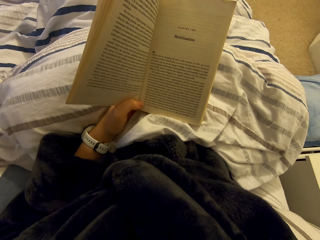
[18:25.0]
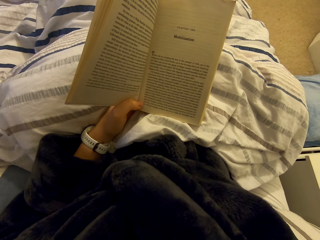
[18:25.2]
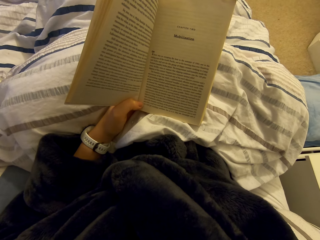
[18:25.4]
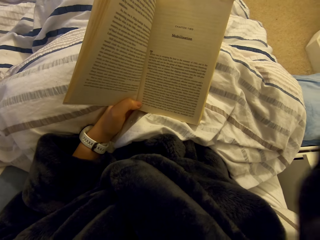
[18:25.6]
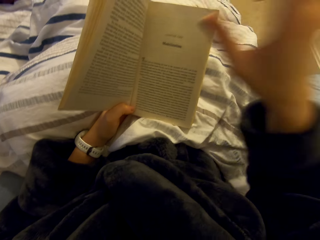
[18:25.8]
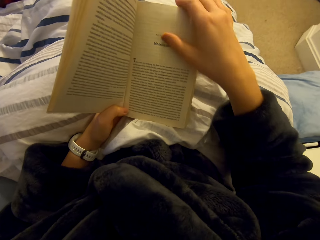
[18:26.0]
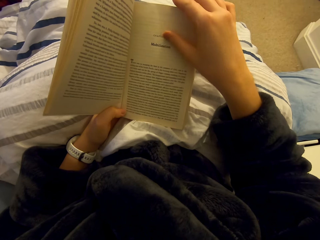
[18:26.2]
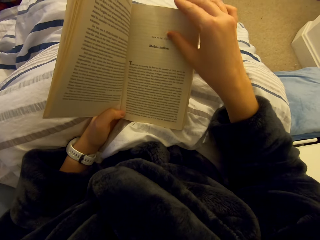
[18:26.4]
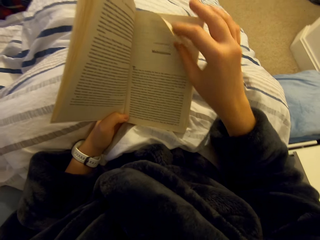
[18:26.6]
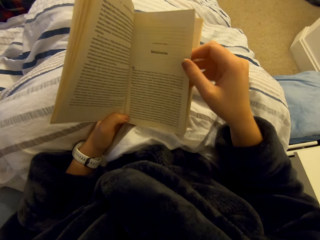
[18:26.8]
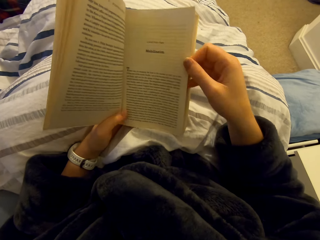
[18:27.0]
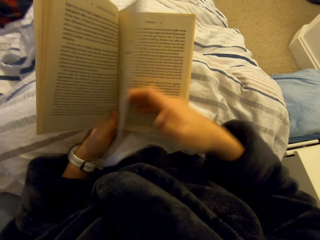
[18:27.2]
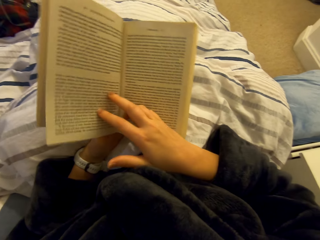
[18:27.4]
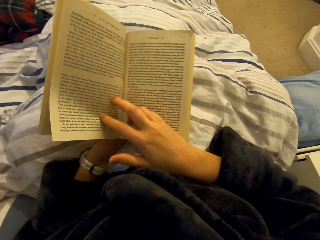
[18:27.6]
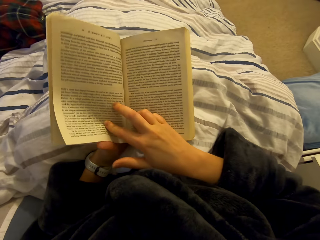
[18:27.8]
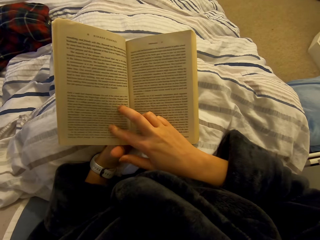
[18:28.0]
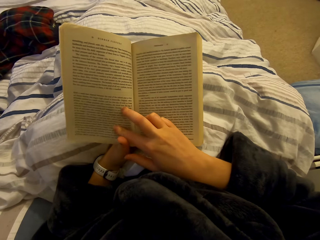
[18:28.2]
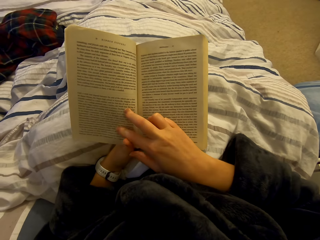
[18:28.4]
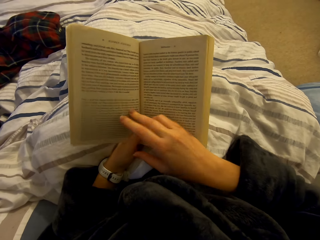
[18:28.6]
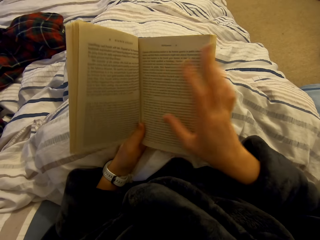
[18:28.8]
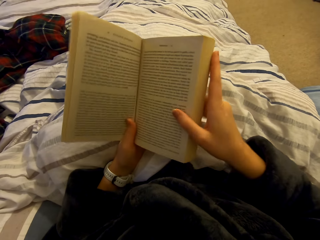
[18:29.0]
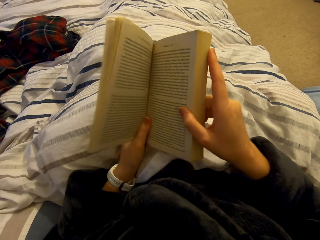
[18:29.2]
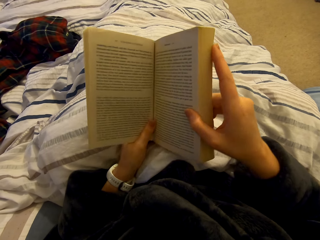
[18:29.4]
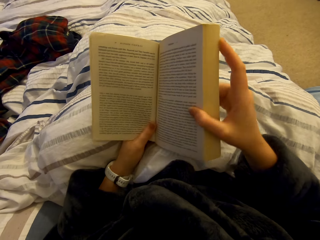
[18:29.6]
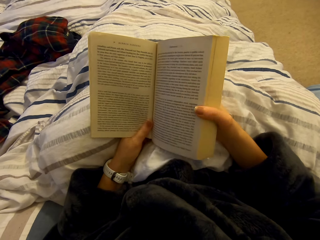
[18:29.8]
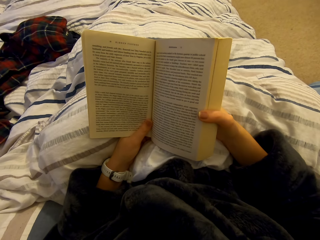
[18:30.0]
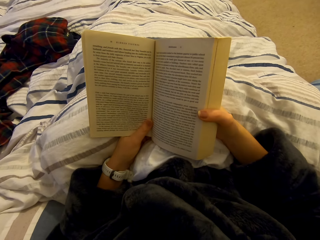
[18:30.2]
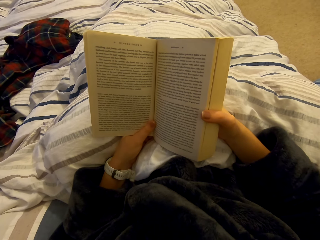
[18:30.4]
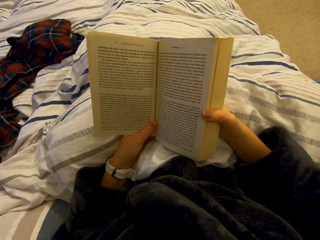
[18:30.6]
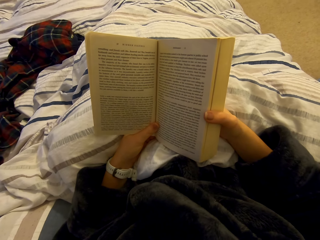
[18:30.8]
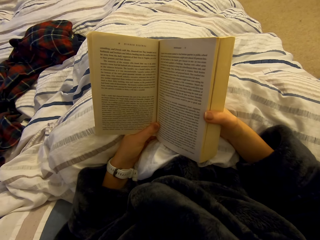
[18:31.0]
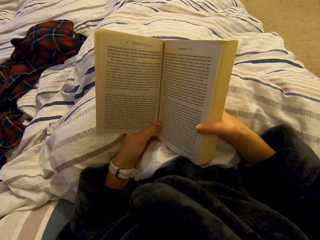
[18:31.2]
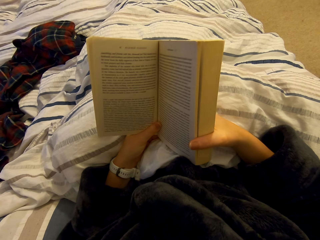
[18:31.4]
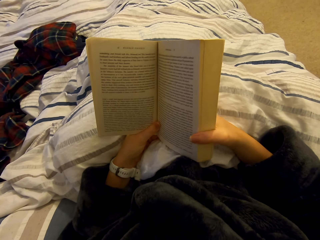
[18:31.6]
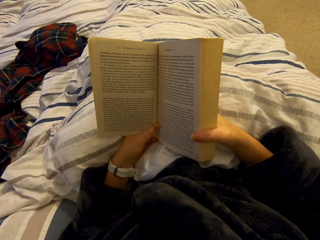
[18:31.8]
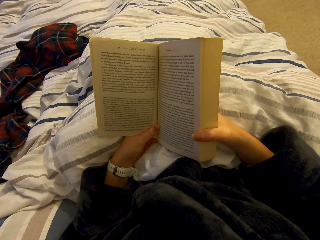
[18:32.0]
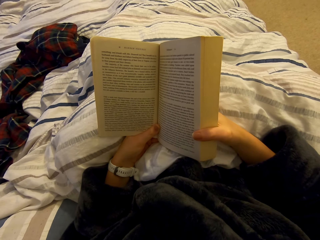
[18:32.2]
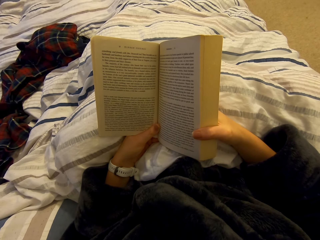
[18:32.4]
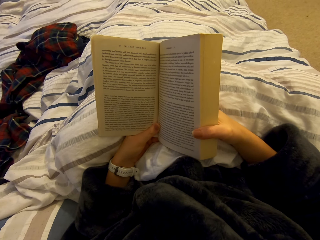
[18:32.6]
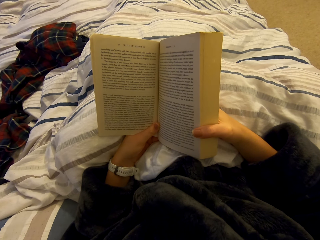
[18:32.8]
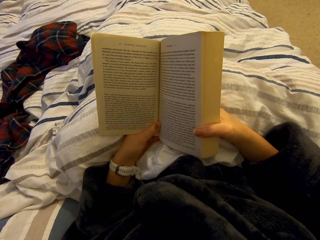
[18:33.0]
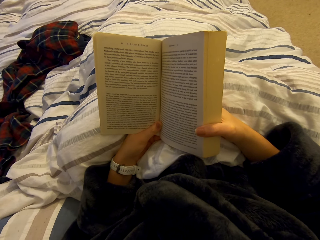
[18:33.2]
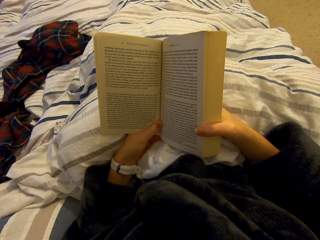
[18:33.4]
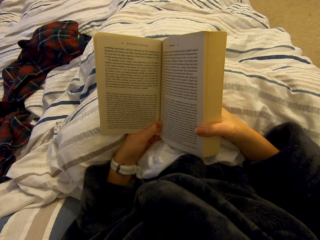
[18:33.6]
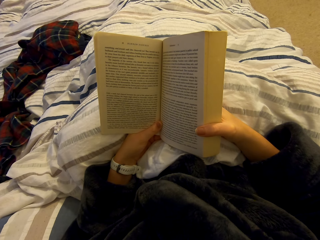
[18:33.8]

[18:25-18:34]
The camera wearer opens the page of a book. They read the book on the bed.

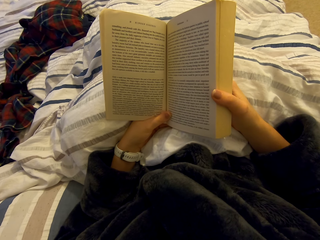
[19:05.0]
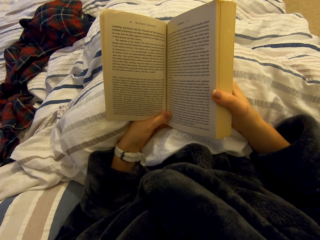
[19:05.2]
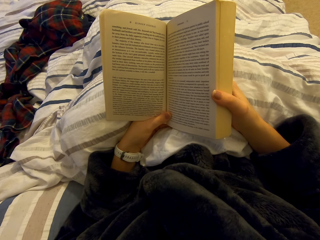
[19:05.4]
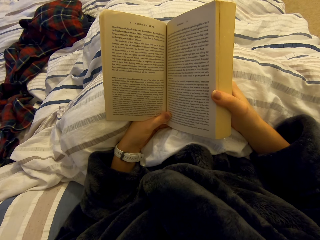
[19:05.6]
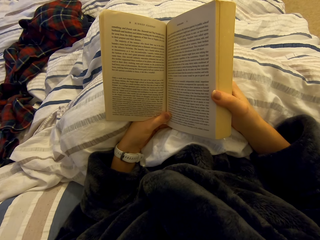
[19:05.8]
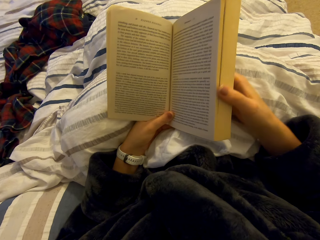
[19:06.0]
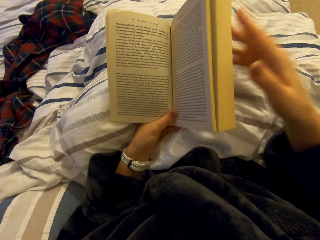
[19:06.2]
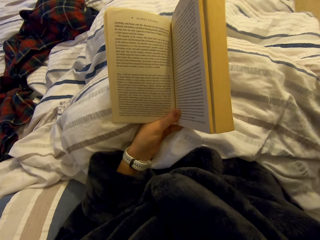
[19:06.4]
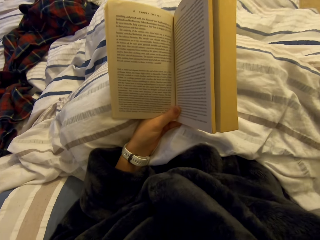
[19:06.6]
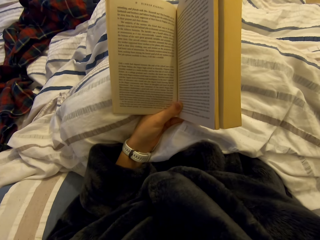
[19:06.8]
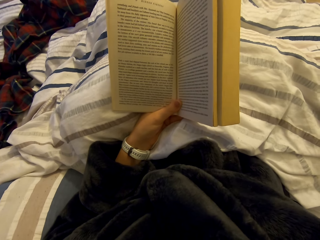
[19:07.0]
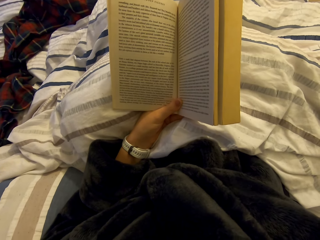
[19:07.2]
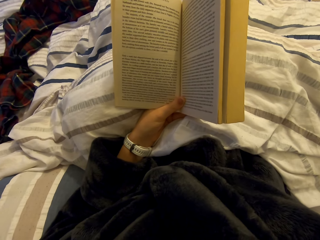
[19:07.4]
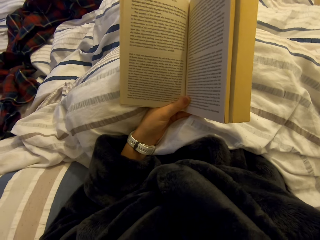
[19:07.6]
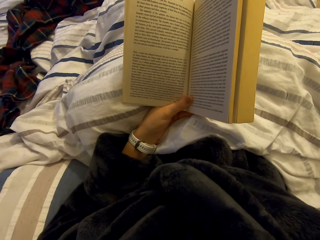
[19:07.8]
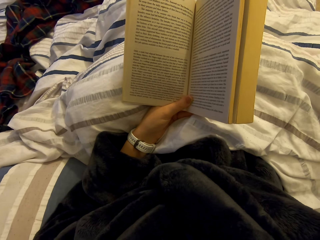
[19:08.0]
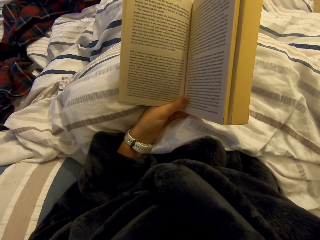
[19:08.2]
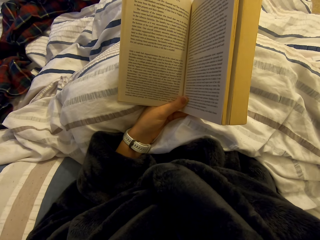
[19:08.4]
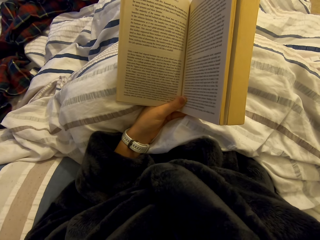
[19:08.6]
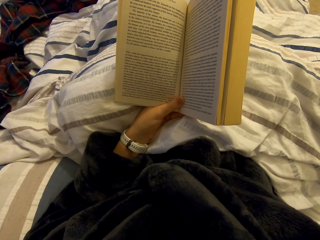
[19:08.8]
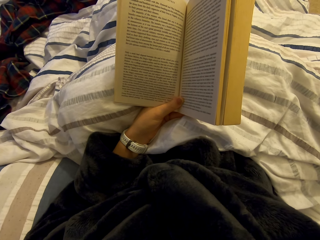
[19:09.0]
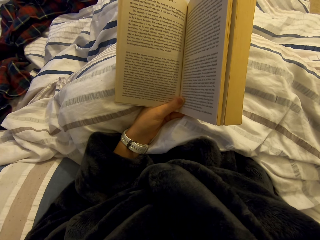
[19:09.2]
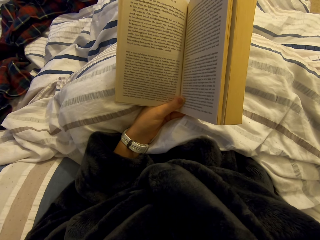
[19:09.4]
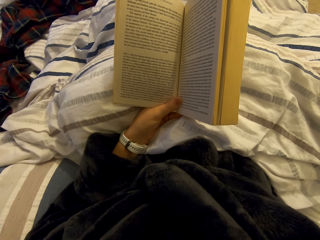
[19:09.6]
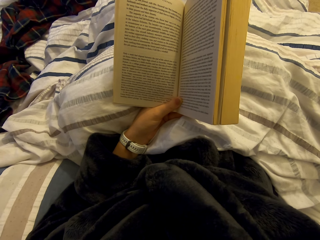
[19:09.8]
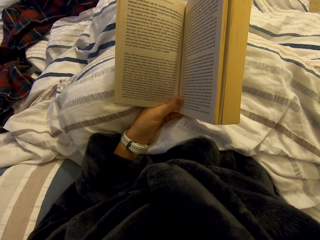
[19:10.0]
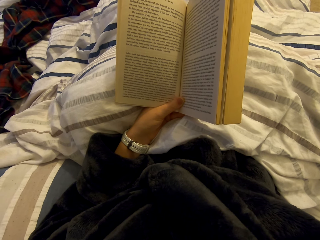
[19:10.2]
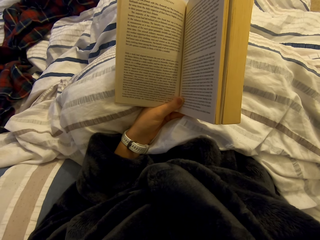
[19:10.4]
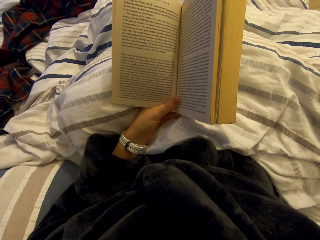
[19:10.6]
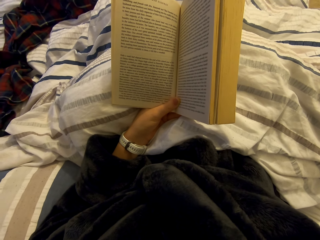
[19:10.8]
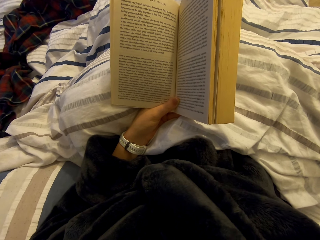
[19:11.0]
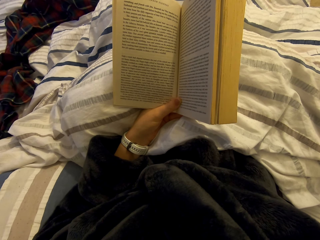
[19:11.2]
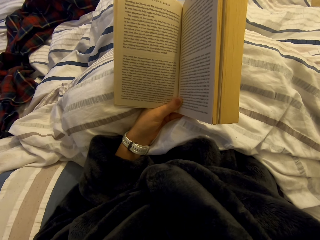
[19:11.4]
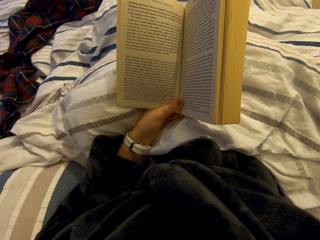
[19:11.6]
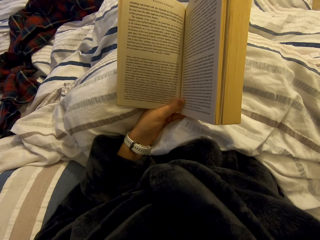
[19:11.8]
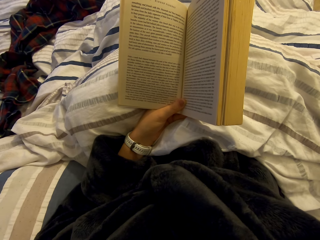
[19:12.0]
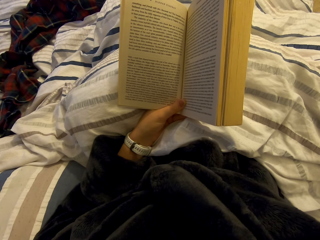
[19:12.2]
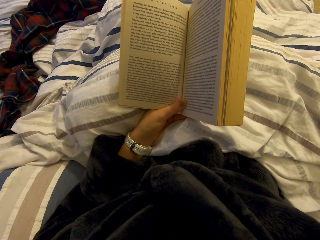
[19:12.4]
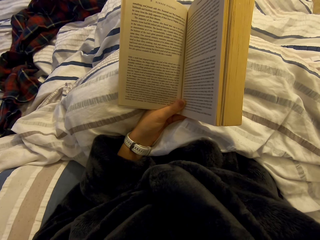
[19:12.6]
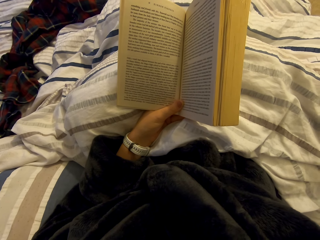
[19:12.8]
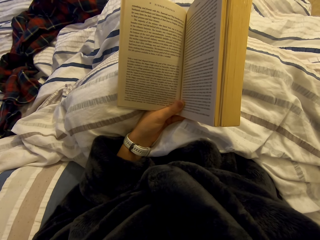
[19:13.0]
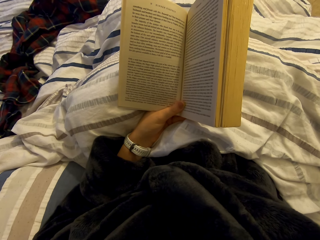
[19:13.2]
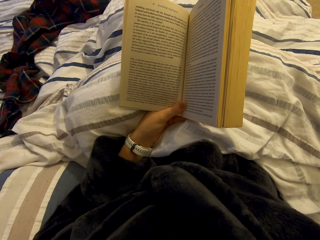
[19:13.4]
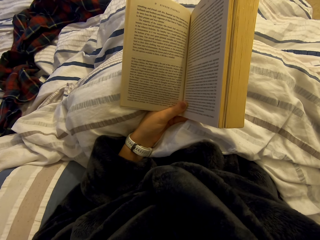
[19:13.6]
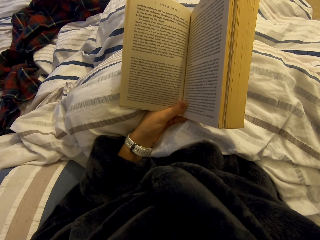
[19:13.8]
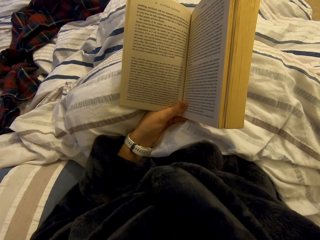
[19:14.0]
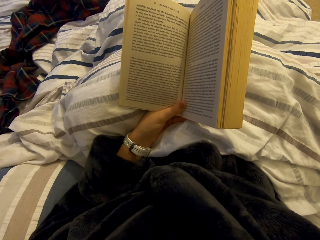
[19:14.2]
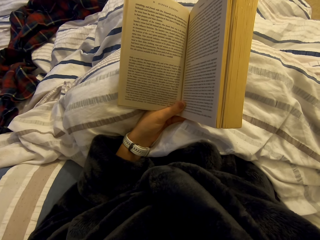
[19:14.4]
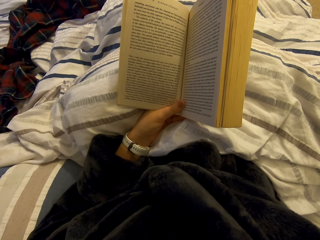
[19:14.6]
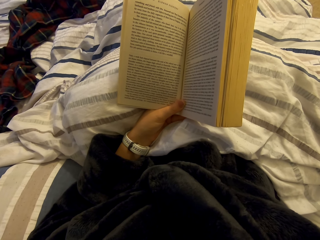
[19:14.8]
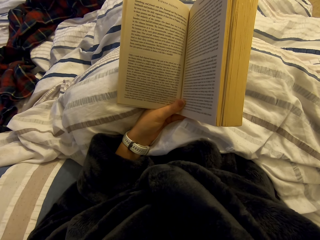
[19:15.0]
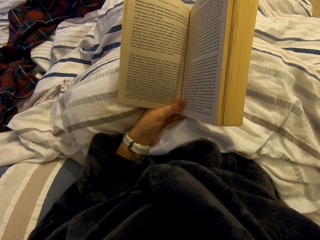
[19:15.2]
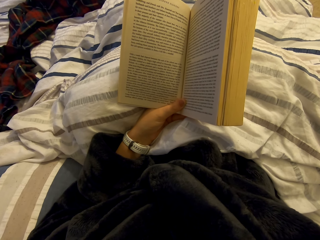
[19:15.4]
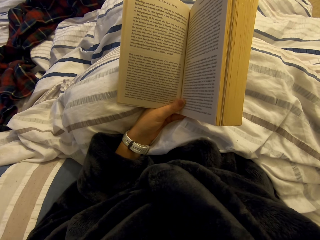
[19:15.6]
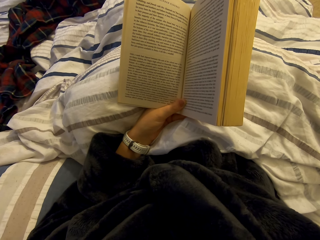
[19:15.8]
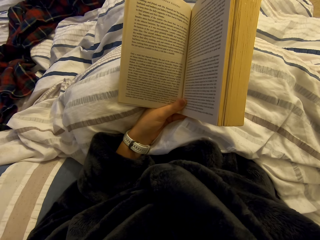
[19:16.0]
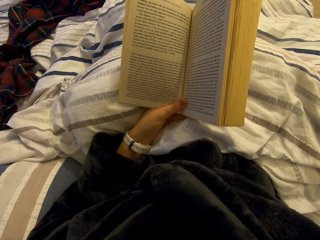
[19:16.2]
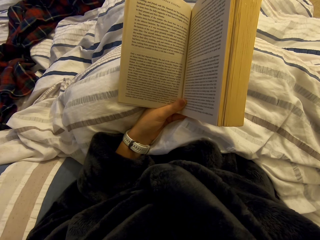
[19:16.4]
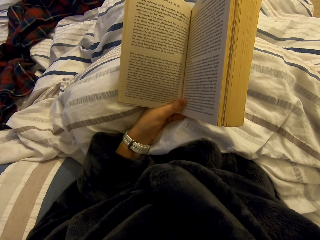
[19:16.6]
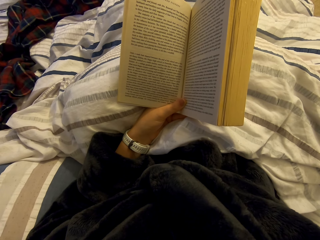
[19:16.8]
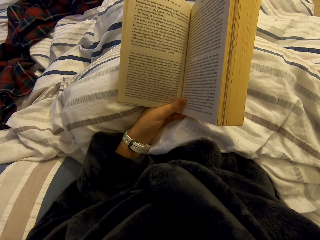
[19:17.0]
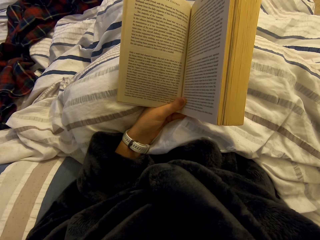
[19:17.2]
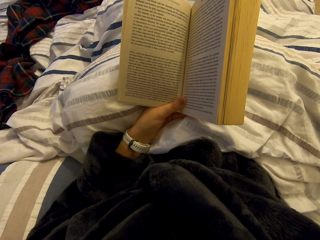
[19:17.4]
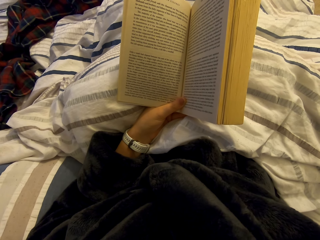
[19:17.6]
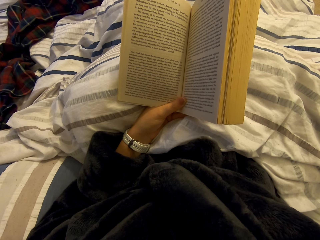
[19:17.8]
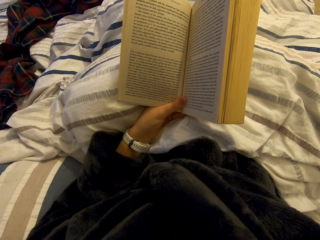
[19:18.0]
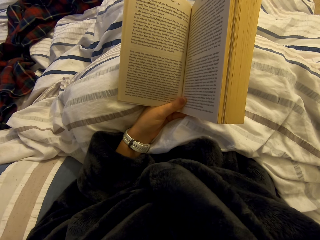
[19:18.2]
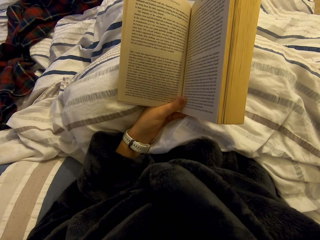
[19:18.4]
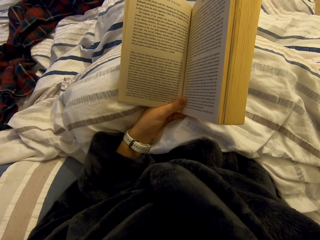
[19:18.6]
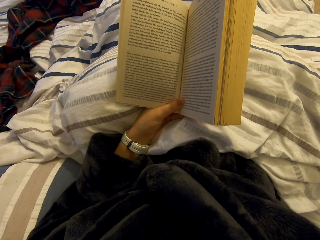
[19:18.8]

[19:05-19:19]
The camera wearer holds something. They read the novel.
